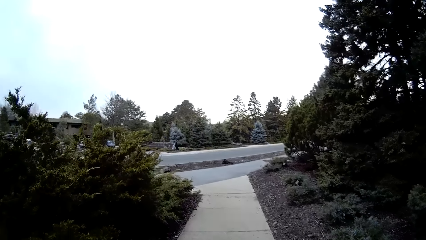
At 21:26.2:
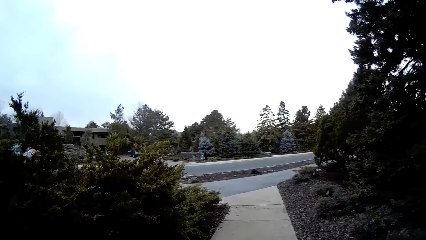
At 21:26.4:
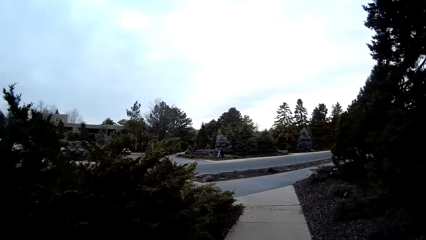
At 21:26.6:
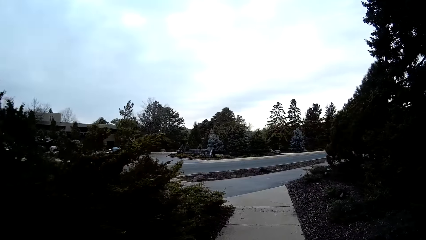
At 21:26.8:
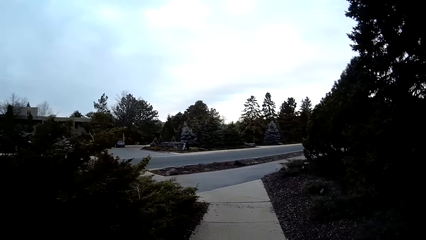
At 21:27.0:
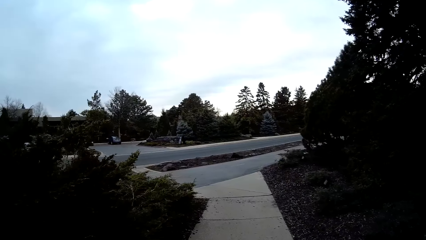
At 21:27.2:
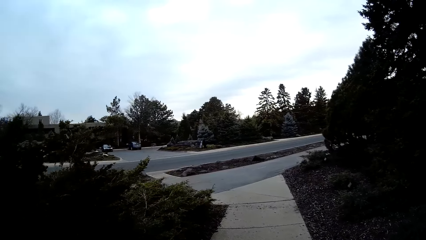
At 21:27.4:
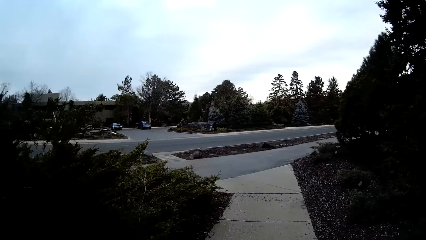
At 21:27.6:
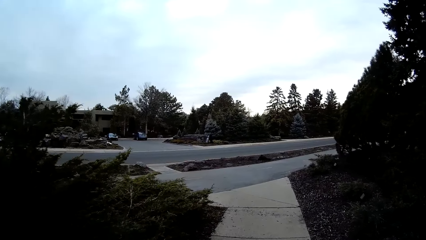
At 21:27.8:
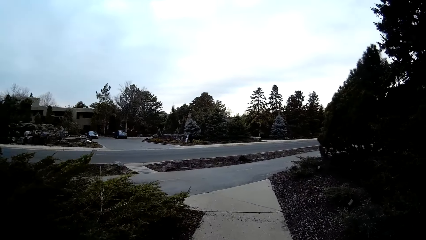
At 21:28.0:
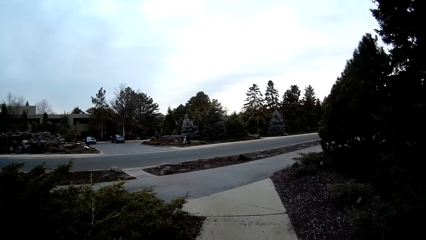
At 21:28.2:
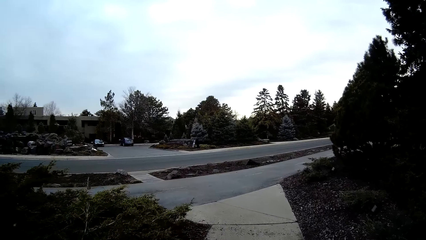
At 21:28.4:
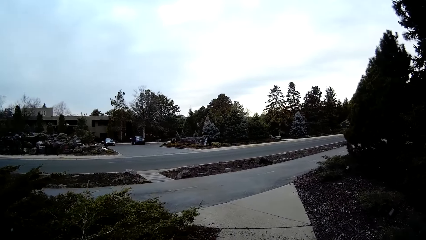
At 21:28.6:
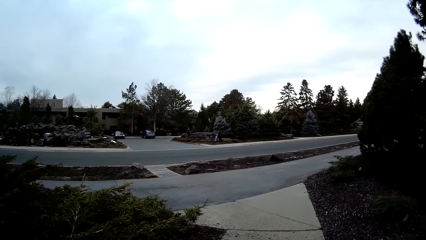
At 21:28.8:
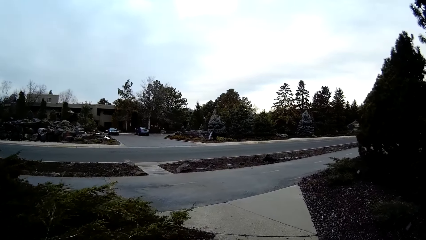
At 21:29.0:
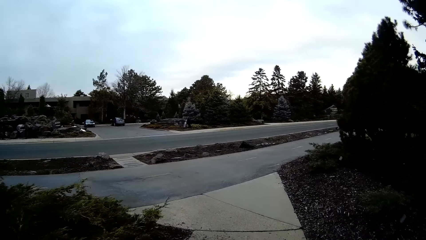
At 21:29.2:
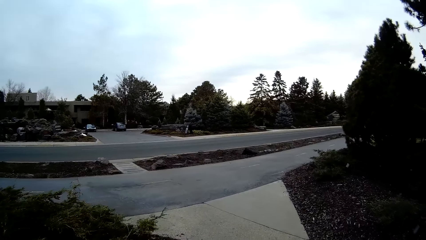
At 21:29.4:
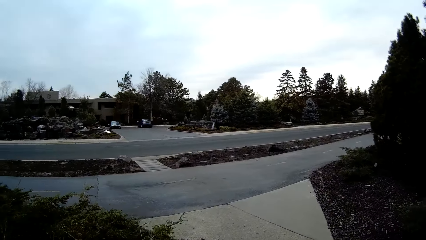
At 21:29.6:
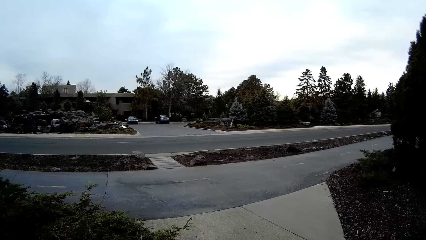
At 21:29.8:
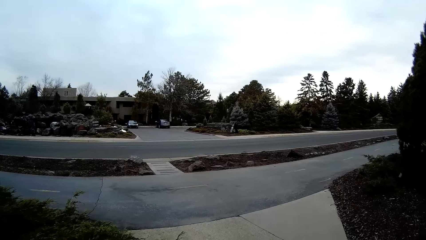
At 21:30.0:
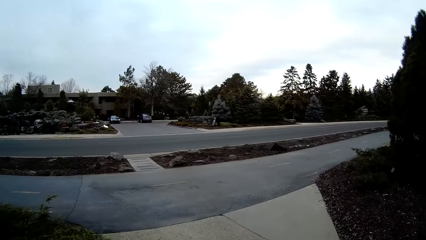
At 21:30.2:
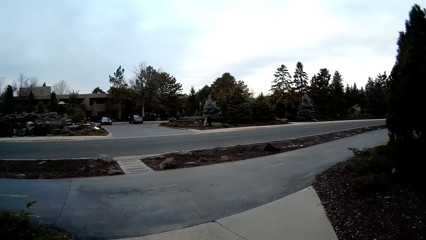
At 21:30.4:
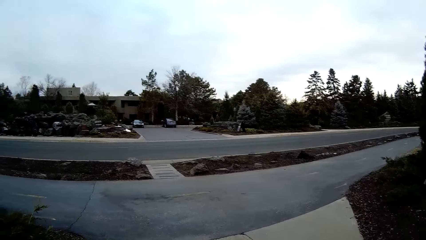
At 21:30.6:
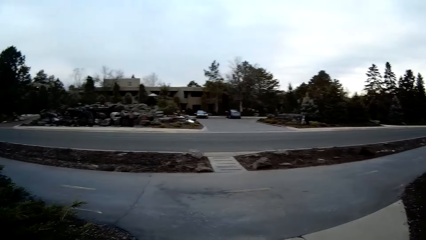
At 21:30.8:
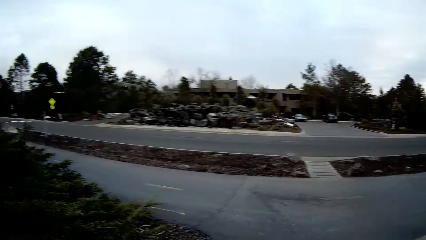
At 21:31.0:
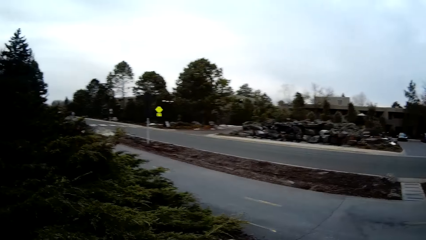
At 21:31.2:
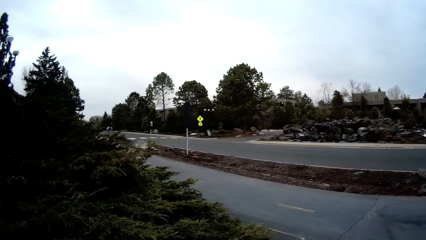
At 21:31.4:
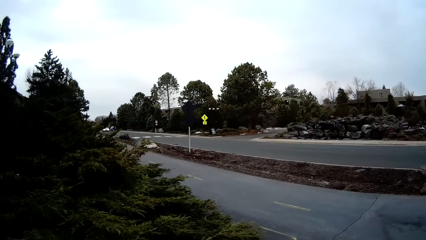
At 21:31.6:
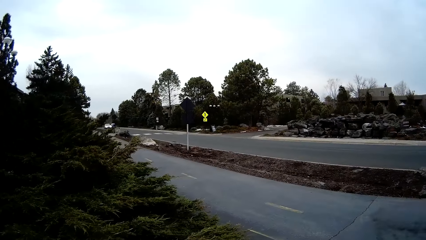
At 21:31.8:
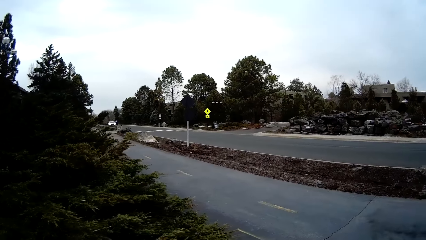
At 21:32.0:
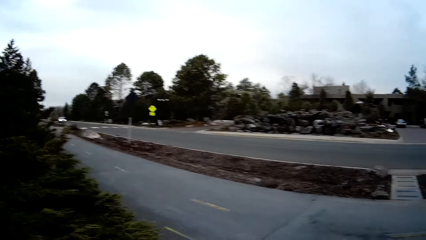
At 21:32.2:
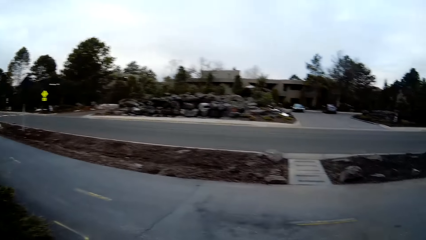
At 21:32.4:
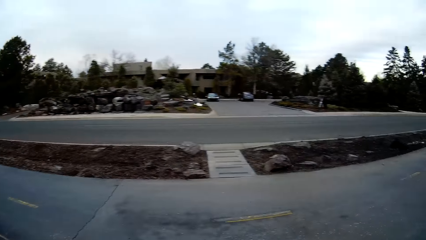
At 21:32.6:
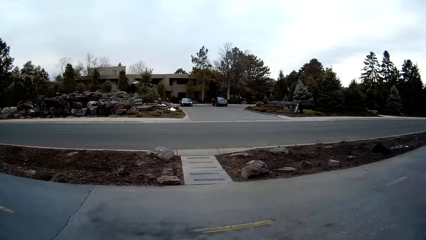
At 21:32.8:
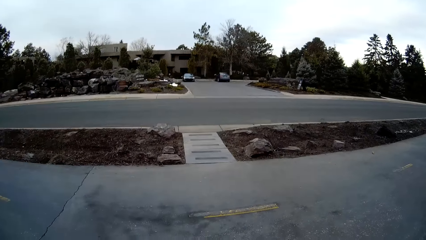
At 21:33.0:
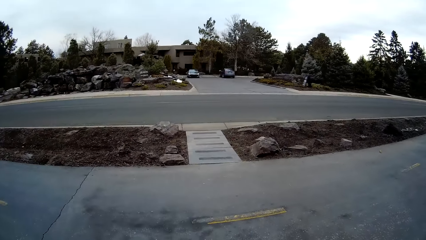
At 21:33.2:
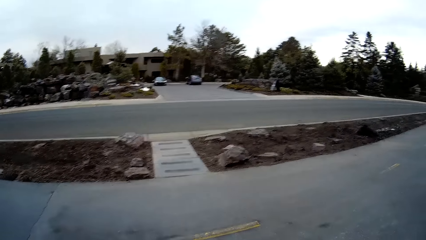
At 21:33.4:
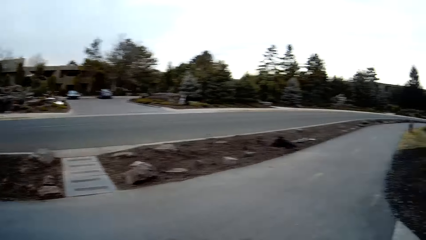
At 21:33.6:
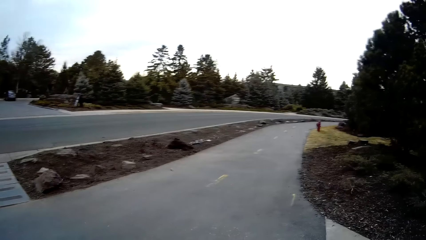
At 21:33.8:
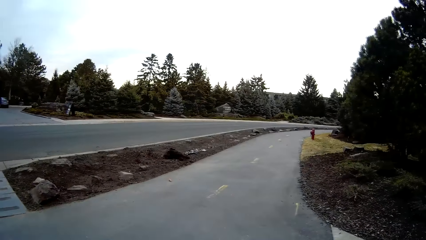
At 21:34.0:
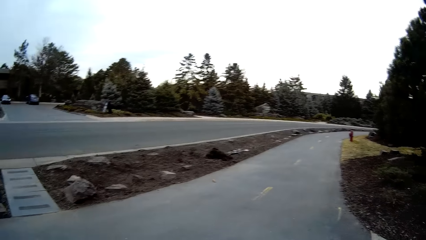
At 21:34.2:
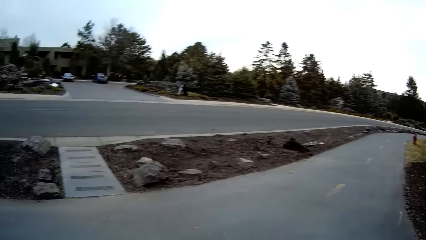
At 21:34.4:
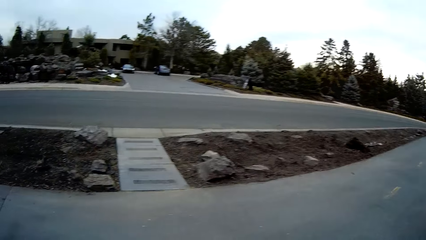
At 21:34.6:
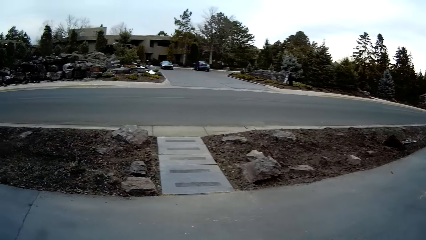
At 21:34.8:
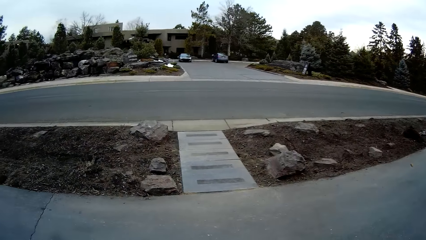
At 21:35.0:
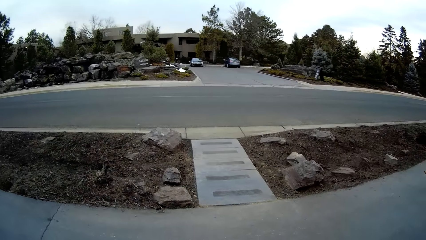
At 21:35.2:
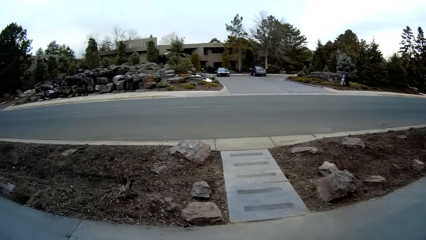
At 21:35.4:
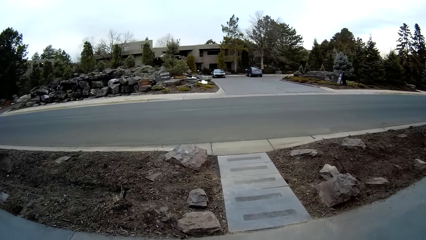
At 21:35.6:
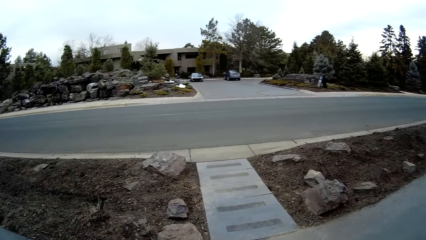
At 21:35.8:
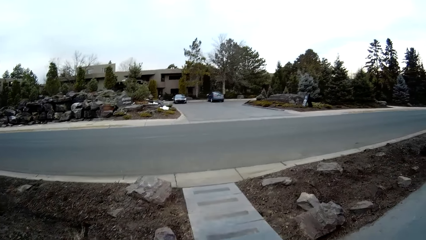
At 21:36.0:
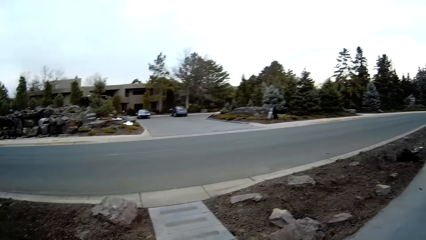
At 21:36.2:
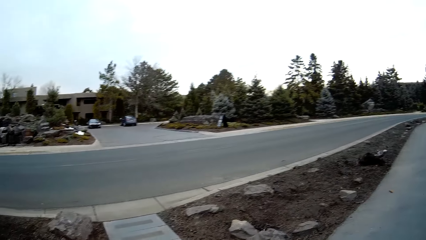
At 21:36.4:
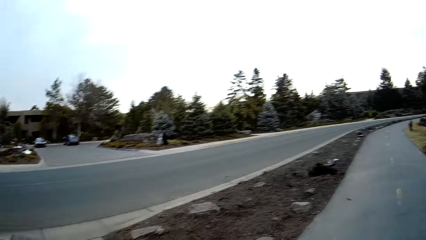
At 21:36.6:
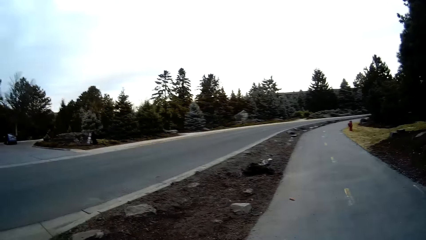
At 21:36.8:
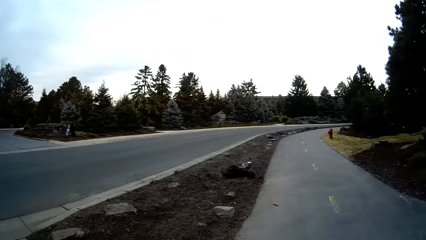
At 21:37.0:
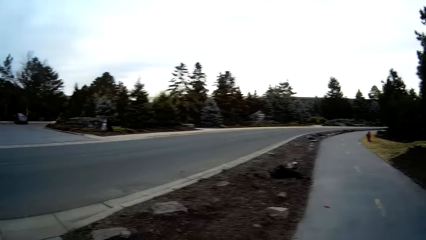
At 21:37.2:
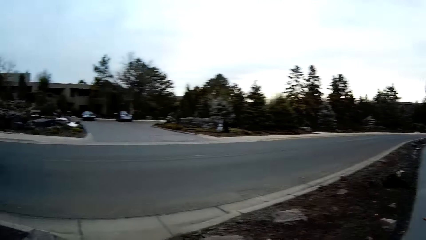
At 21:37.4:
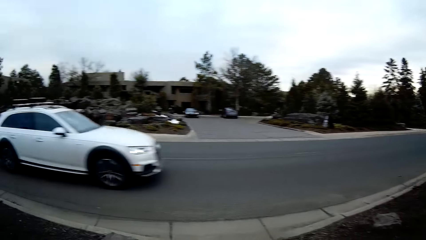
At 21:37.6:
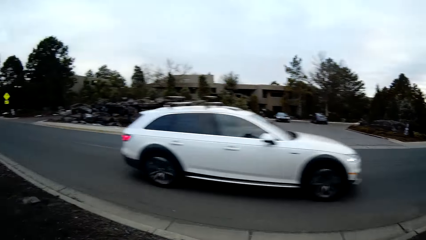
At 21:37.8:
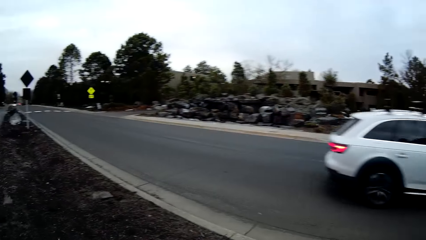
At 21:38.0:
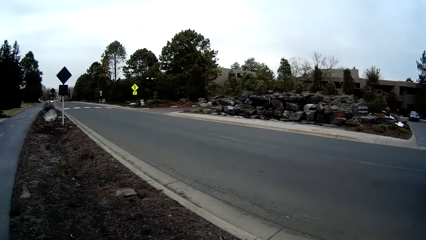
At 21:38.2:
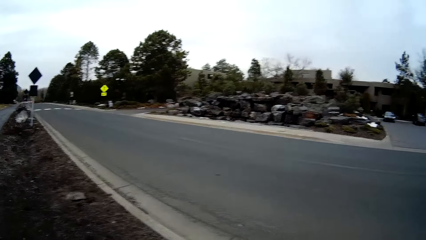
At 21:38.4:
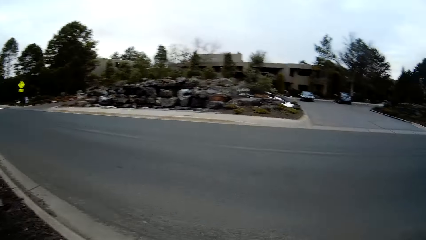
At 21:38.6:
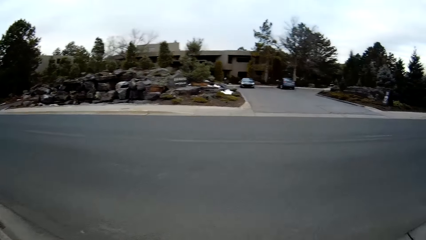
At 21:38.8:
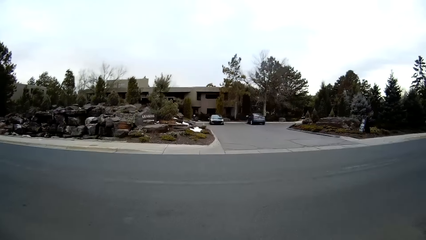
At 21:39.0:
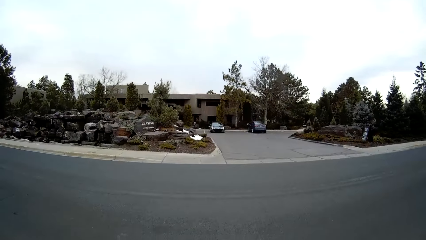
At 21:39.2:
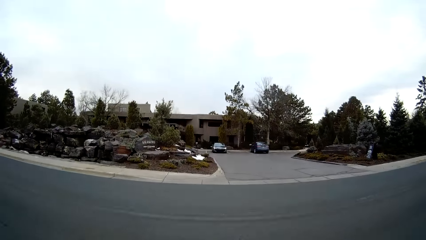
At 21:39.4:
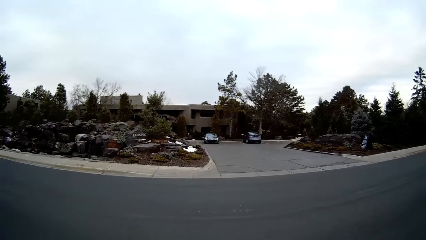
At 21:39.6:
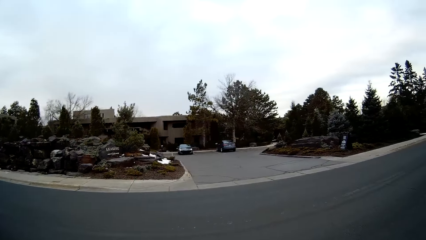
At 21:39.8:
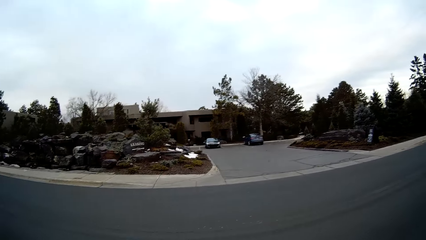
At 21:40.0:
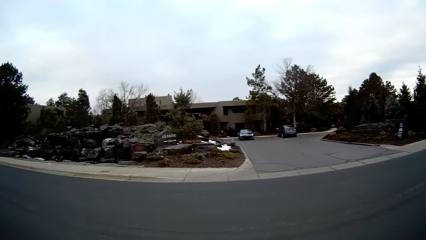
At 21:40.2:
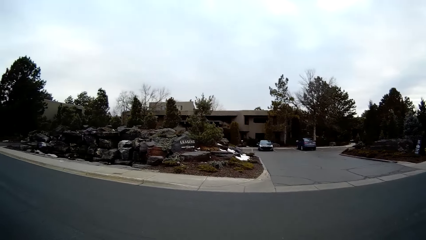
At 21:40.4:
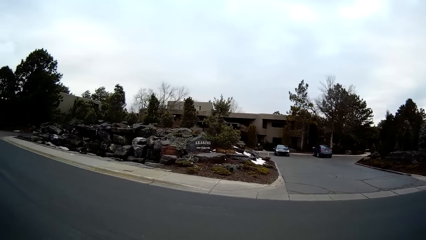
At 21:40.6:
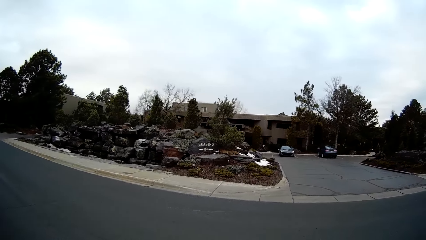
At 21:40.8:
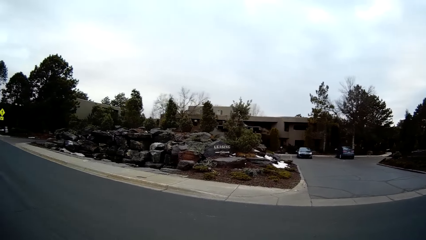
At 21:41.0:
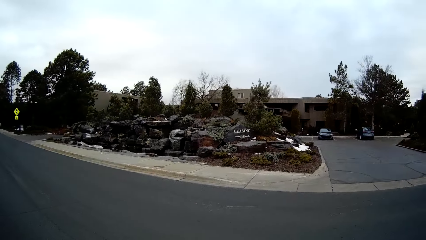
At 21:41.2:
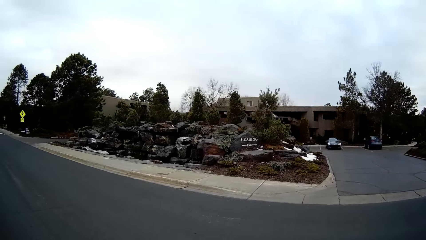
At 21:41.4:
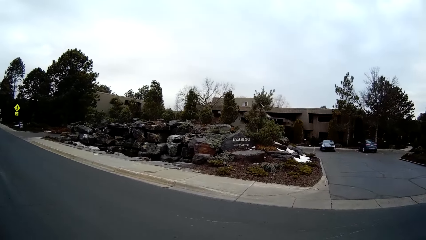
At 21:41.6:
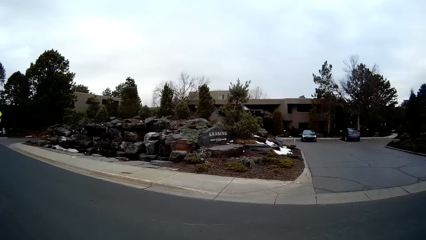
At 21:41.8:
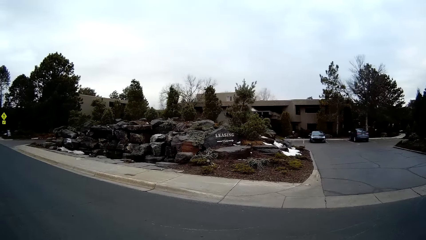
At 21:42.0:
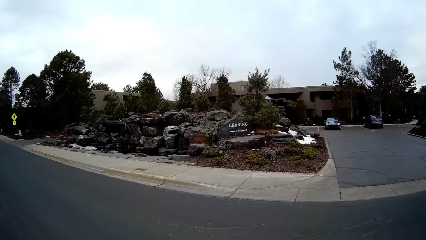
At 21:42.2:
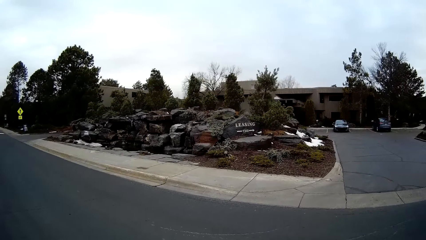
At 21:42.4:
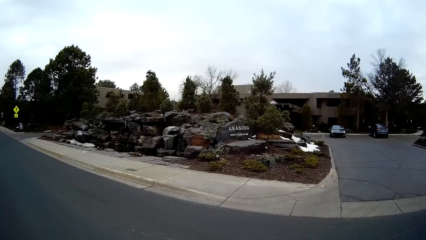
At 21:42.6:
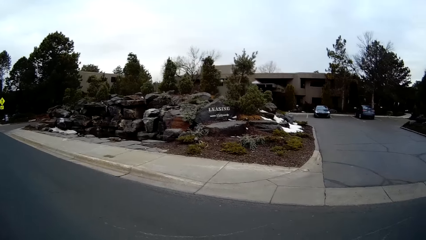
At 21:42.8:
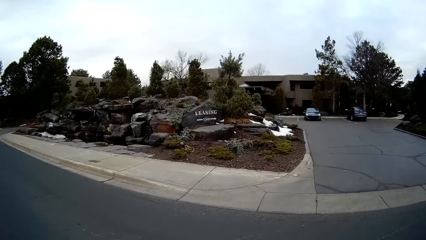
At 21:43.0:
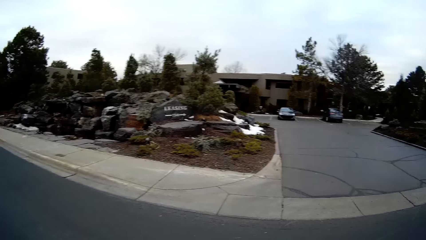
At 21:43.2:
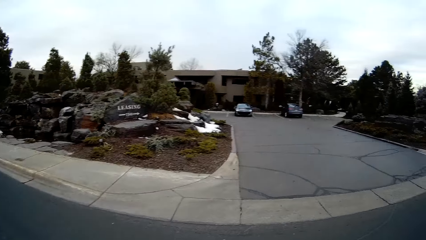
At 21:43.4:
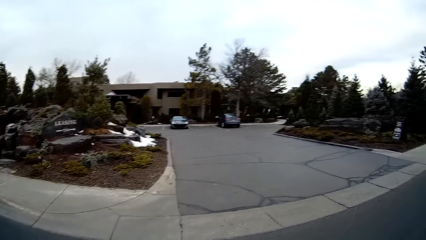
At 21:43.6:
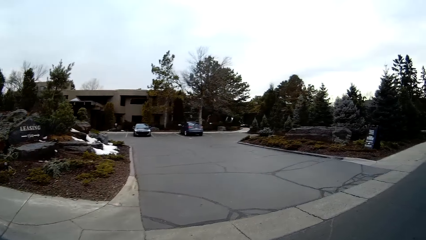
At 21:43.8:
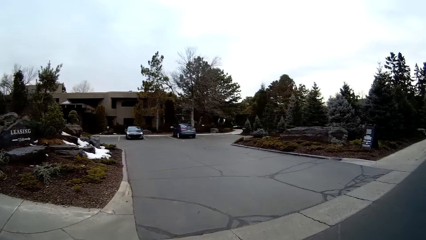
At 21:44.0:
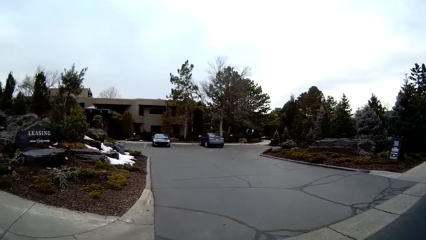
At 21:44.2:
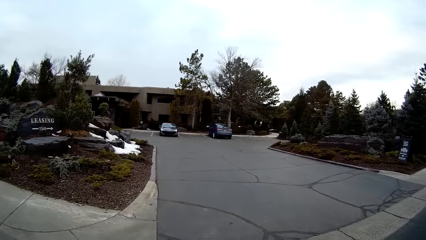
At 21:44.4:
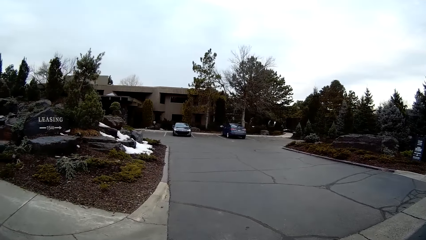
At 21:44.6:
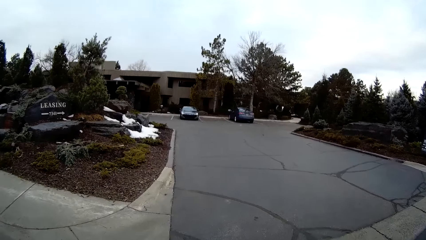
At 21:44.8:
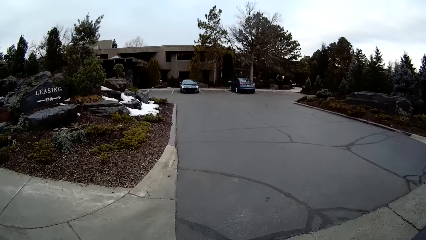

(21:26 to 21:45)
The camera wearer walks. They walk across a tarred road. A white car drives past the camera wearer. The camera wearer walks across the tarred road.
